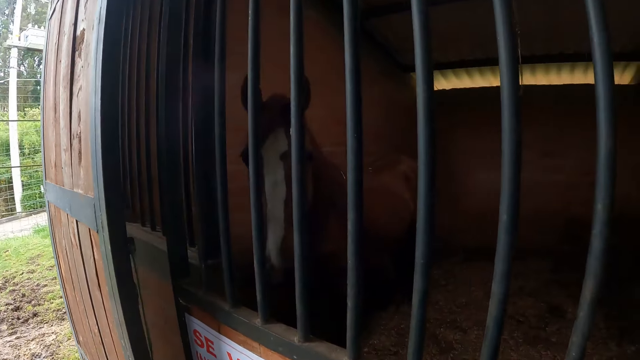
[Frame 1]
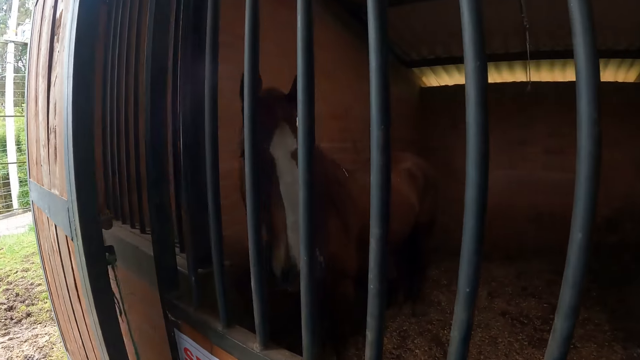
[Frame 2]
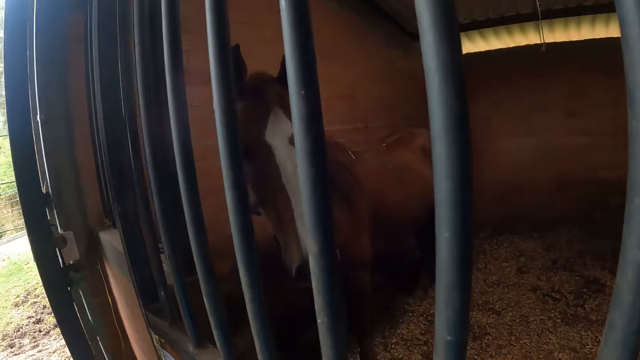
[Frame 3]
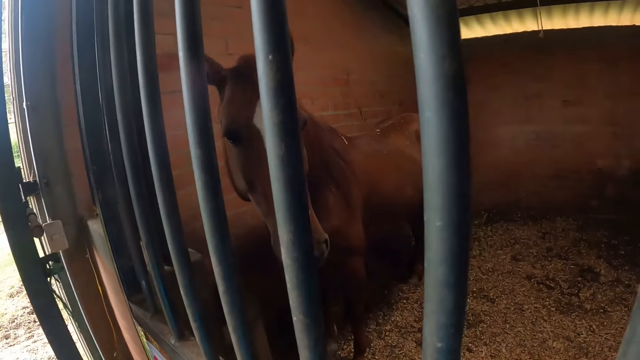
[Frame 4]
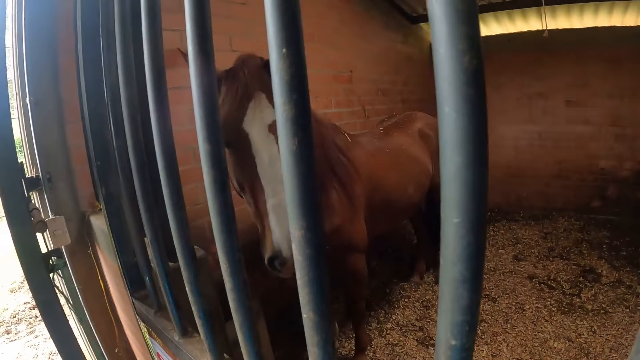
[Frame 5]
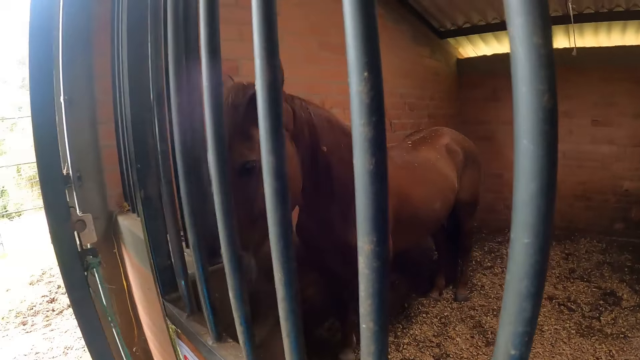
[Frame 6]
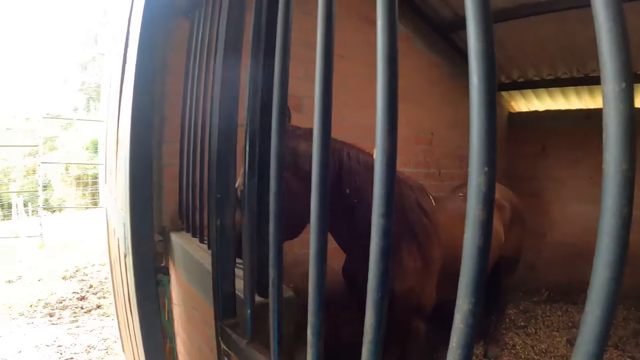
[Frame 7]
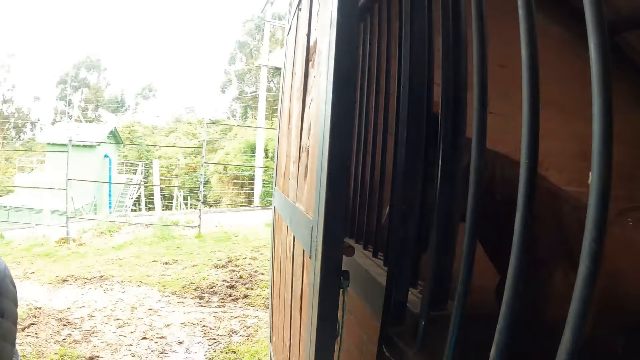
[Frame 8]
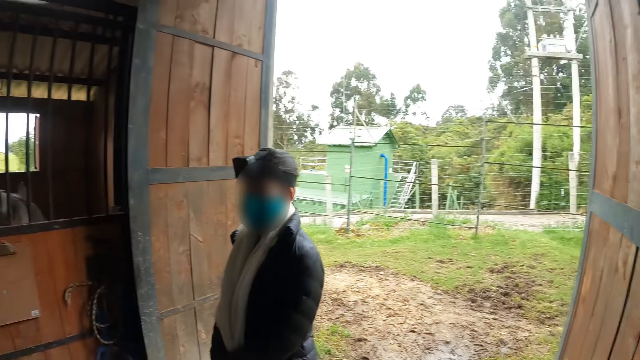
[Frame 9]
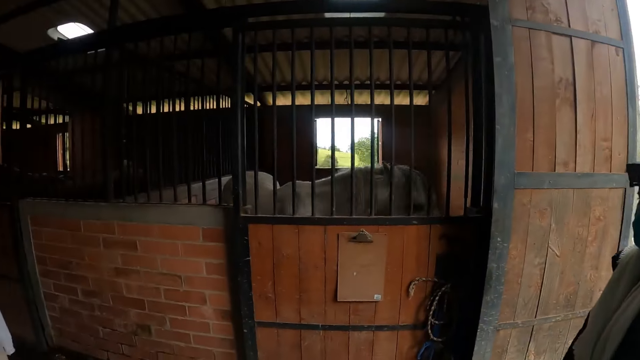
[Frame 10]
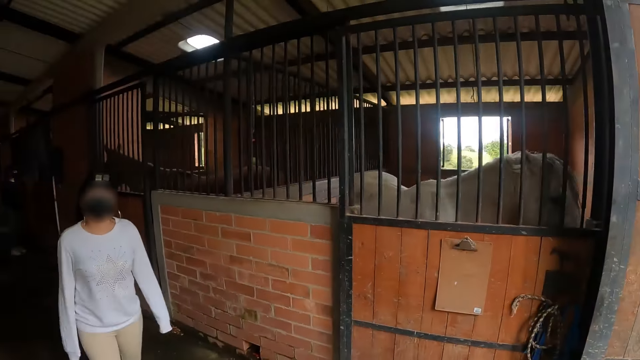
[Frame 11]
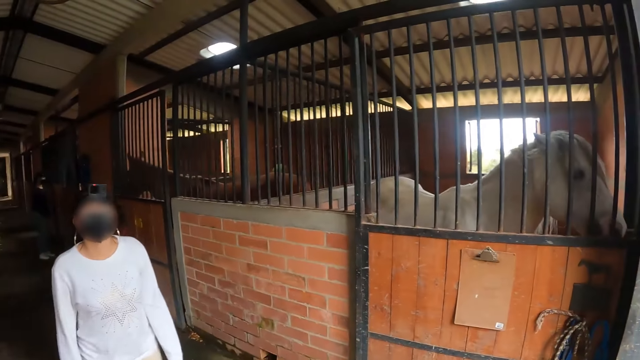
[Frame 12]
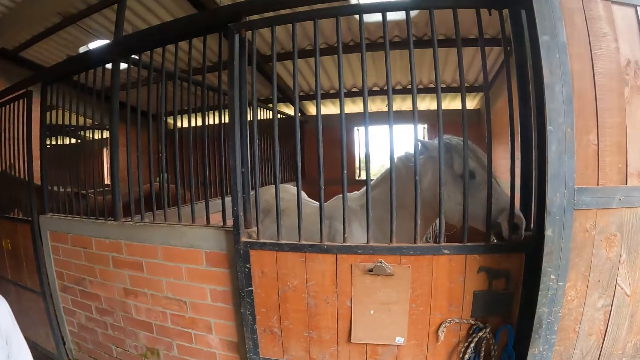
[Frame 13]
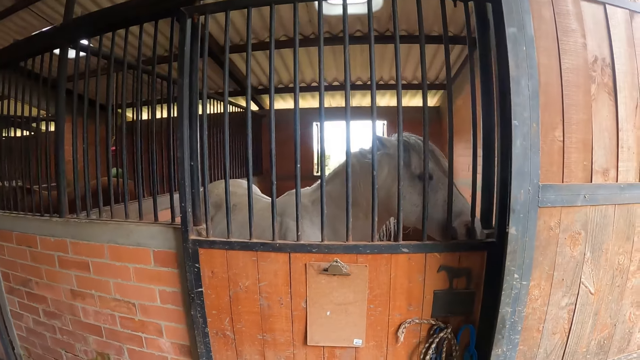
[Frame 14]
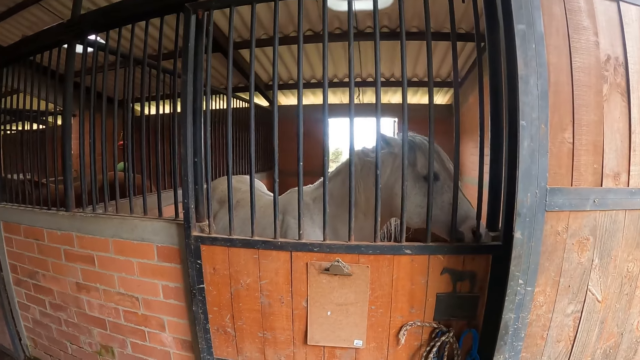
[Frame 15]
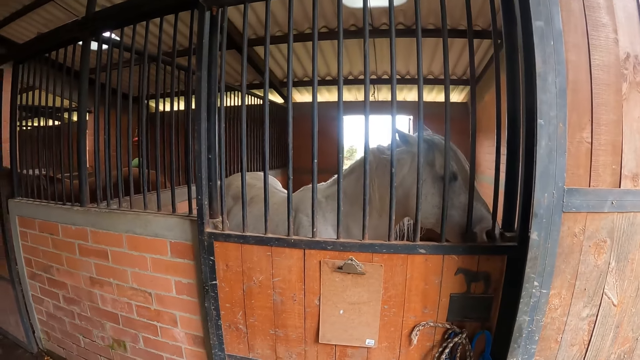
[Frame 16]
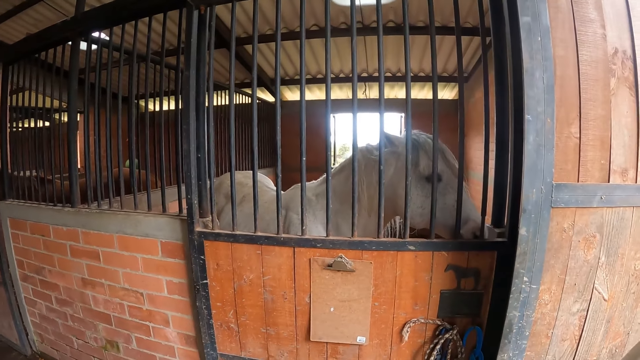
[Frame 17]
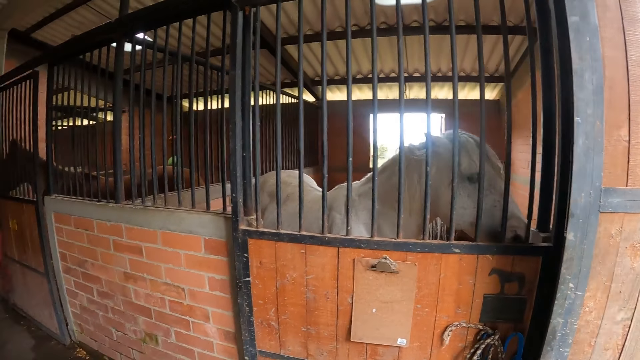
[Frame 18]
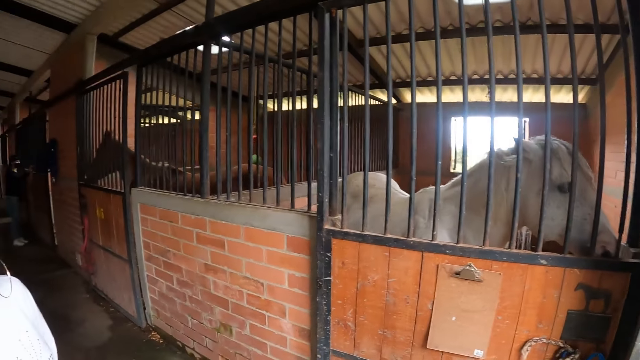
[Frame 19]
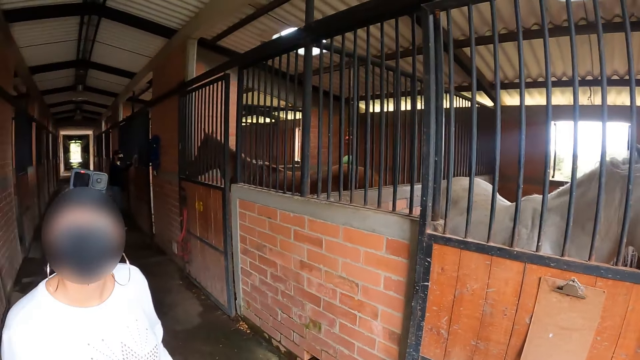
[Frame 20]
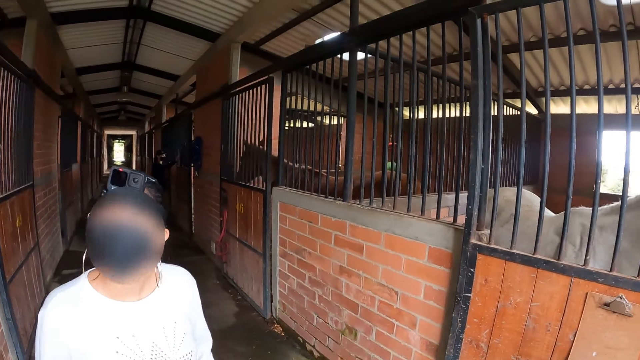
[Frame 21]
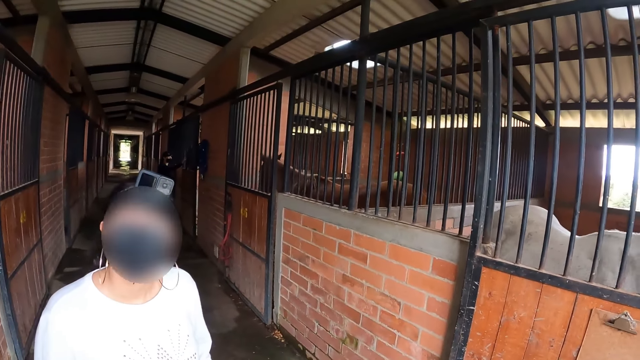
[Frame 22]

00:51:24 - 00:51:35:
The camera wearer looks at another horse. They interact with the woman.

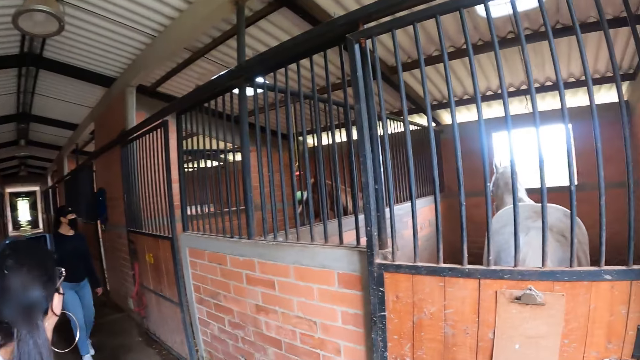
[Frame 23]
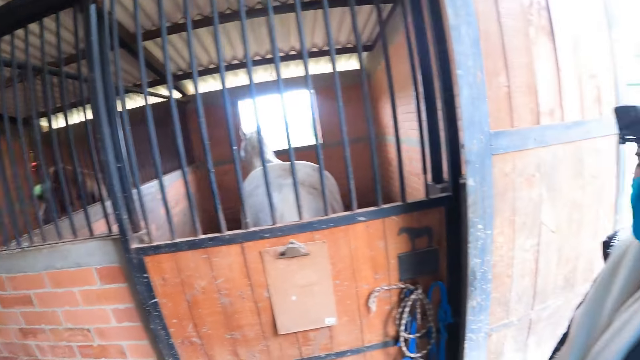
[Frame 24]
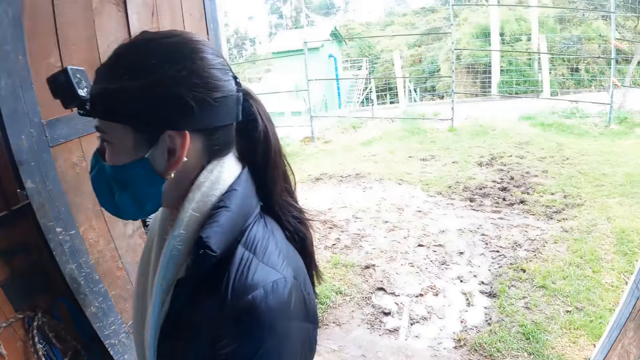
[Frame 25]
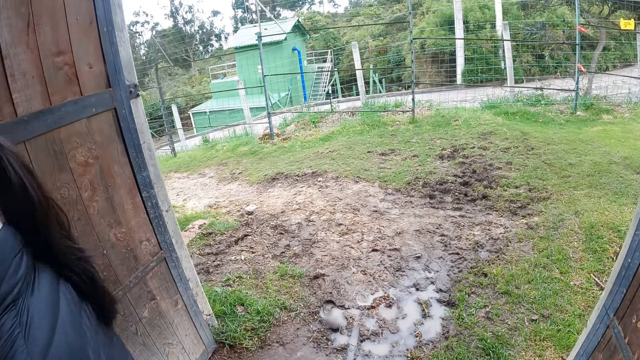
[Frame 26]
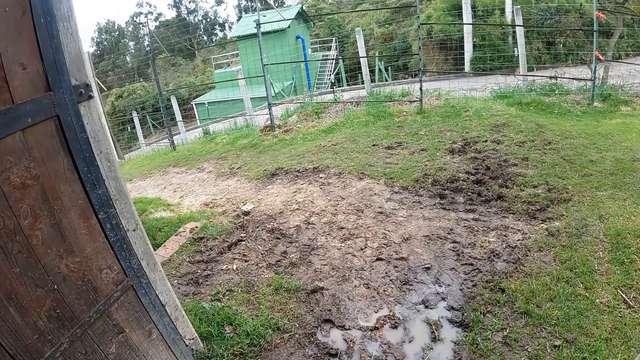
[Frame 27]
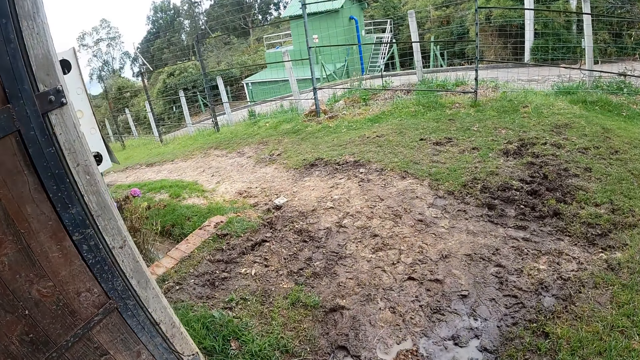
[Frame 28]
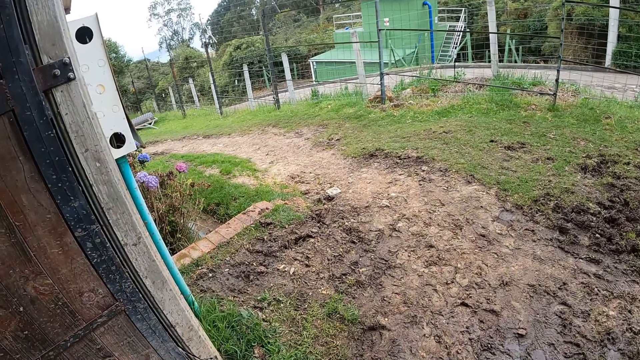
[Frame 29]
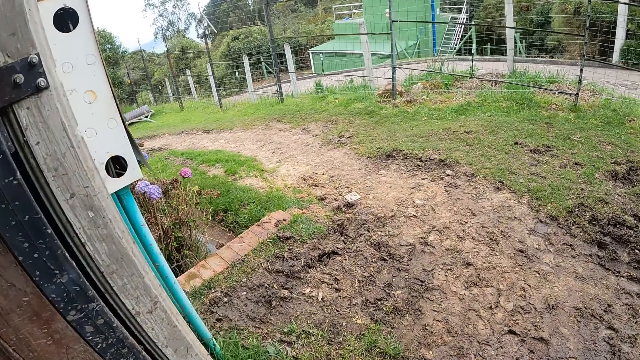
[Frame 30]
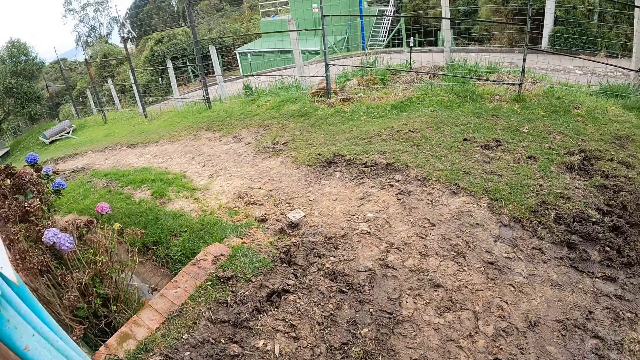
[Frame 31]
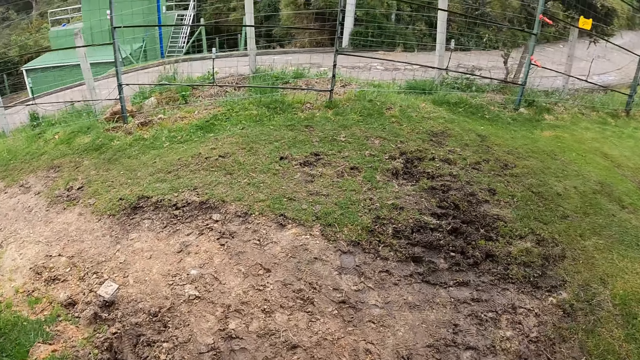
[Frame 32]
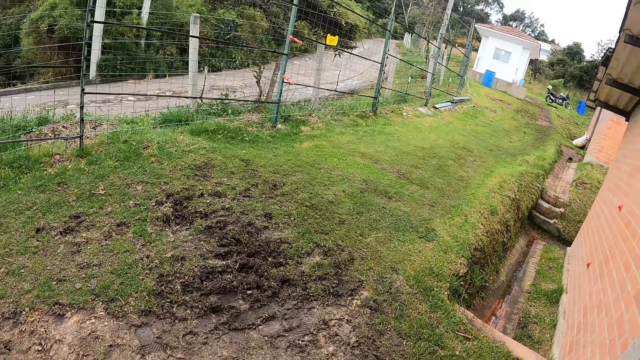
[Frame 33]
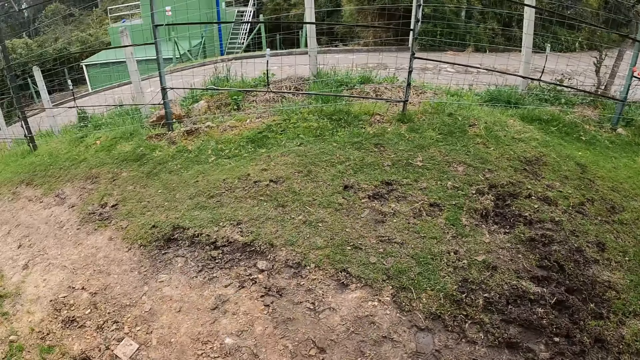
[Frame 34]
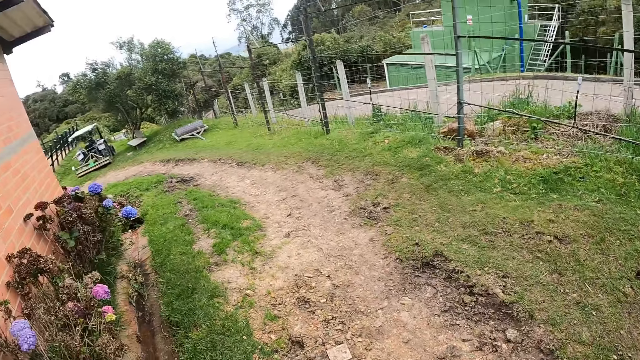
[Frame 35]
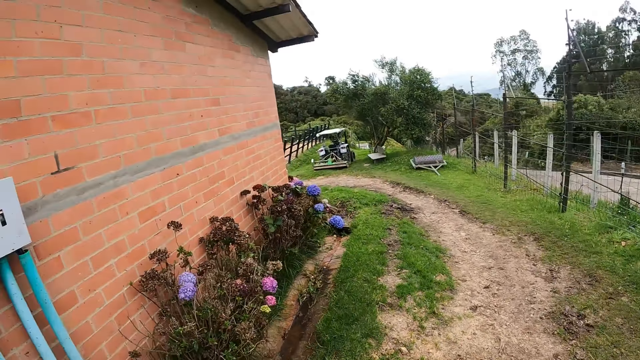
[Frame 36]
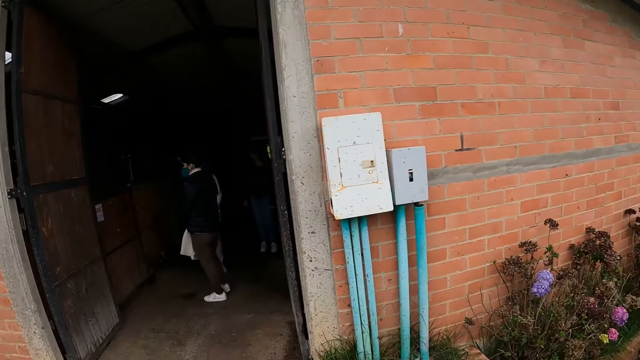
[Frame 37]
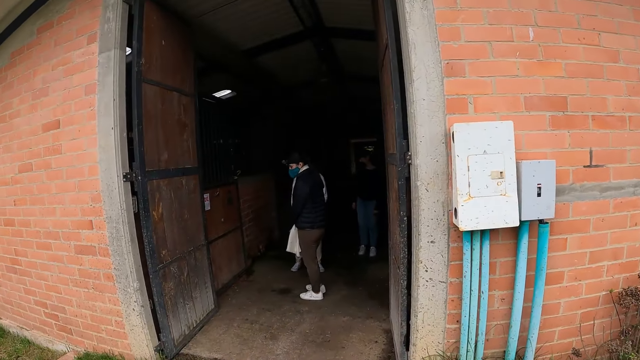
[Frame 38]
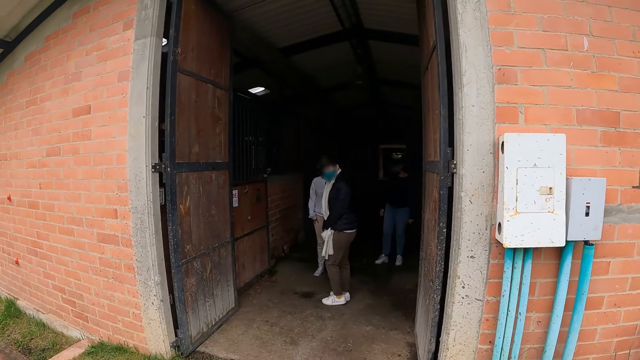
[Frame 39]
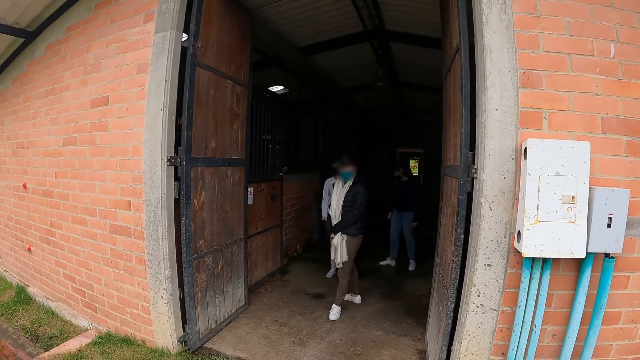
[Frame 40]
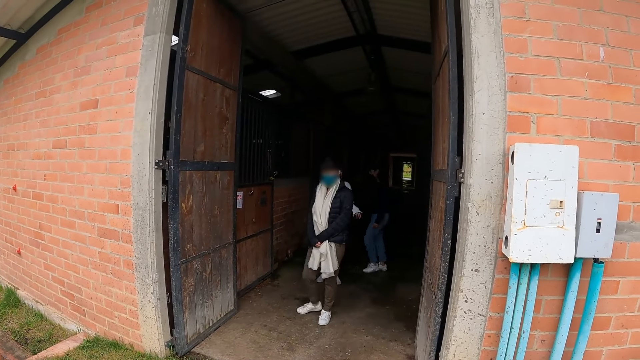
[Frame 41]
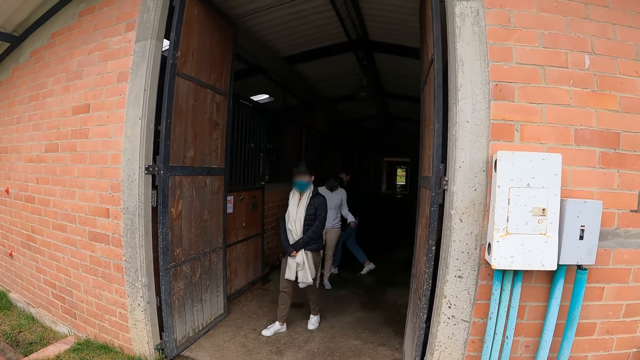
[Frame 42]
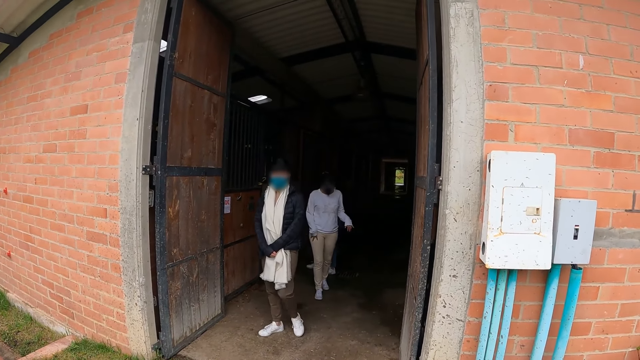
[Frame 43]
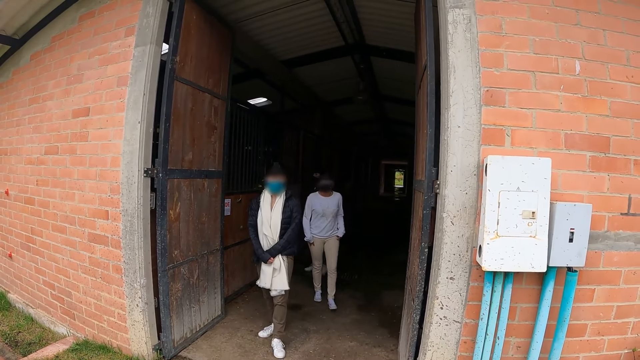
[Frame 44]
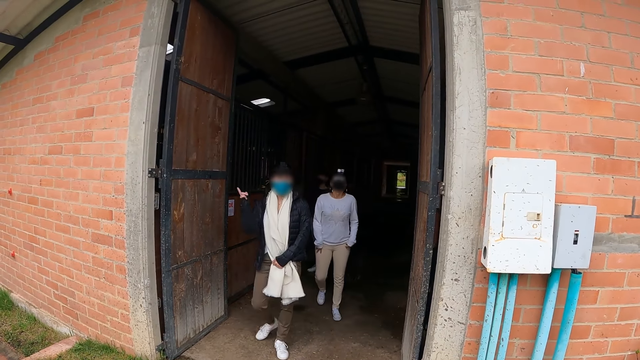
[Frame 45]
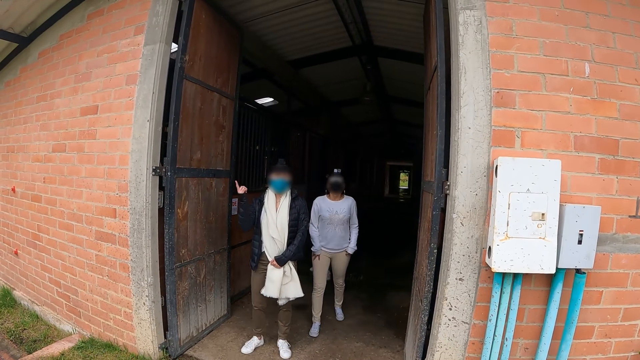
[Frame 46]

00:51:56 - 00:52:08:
The camera wearer walks out of a stable.
